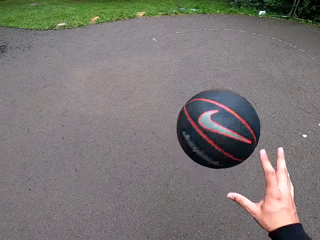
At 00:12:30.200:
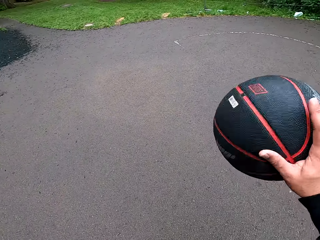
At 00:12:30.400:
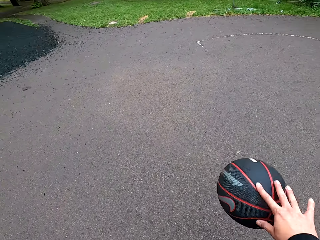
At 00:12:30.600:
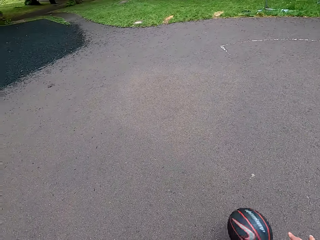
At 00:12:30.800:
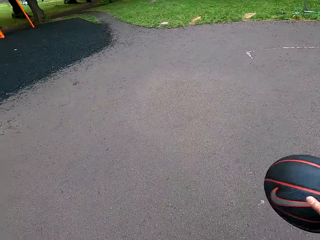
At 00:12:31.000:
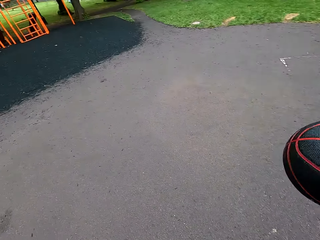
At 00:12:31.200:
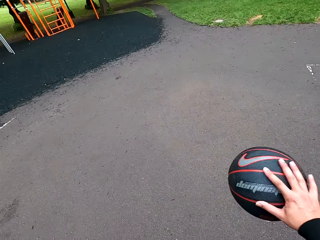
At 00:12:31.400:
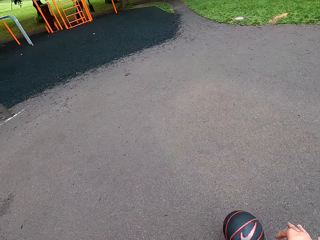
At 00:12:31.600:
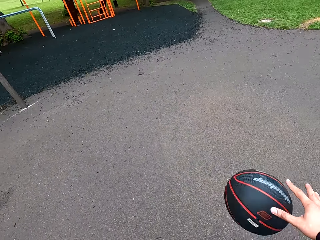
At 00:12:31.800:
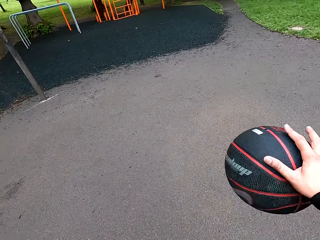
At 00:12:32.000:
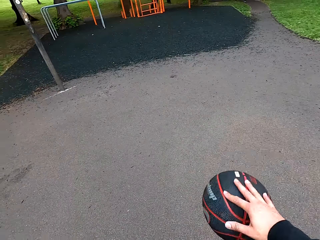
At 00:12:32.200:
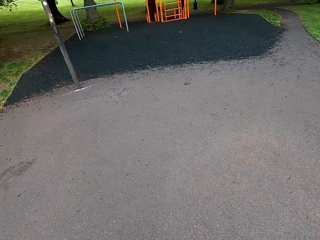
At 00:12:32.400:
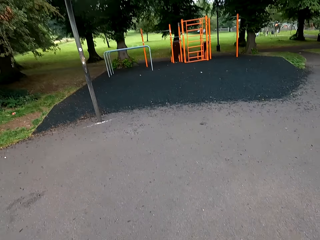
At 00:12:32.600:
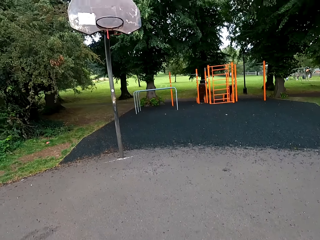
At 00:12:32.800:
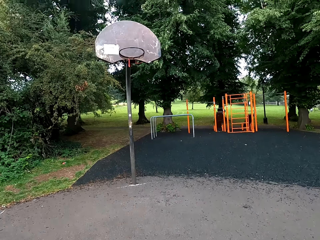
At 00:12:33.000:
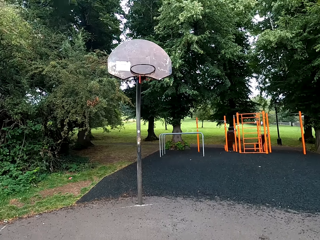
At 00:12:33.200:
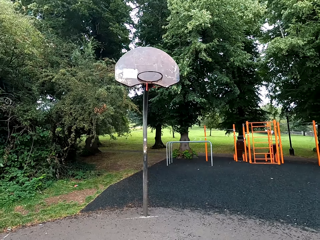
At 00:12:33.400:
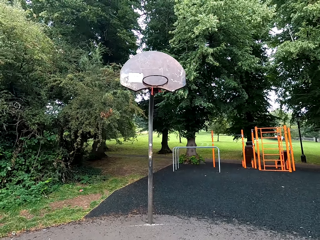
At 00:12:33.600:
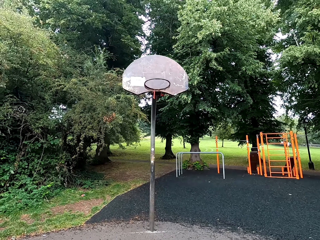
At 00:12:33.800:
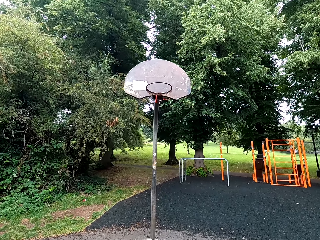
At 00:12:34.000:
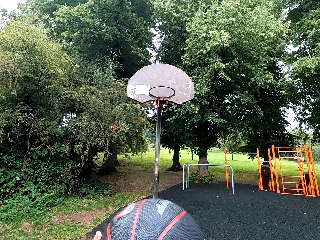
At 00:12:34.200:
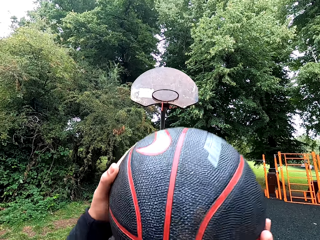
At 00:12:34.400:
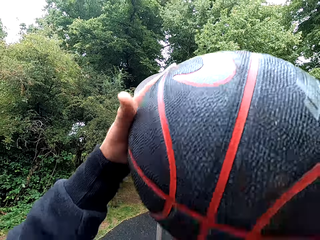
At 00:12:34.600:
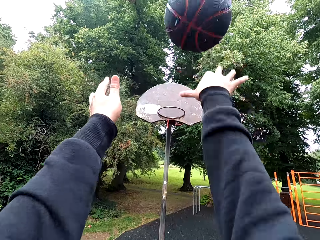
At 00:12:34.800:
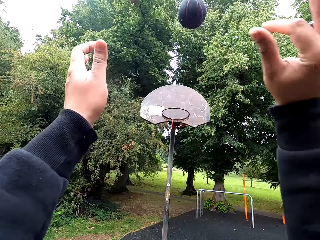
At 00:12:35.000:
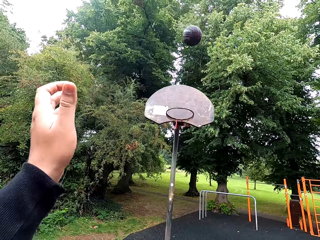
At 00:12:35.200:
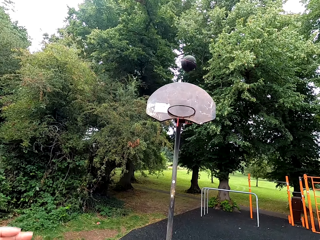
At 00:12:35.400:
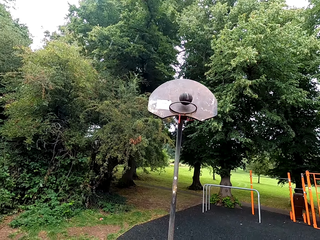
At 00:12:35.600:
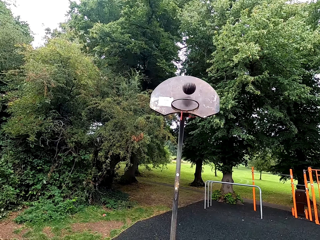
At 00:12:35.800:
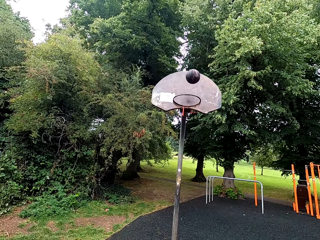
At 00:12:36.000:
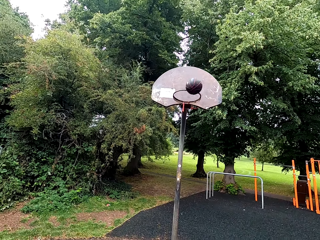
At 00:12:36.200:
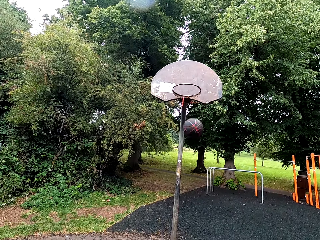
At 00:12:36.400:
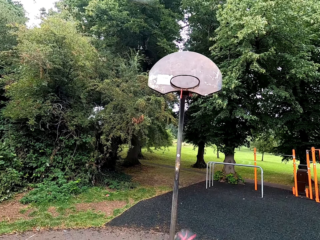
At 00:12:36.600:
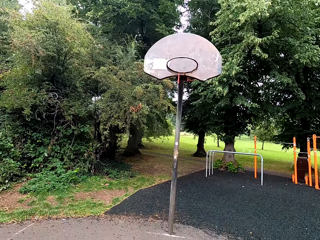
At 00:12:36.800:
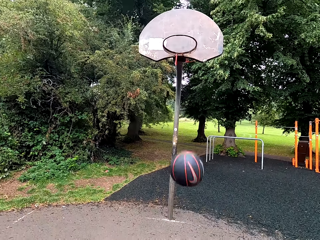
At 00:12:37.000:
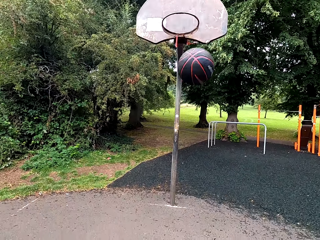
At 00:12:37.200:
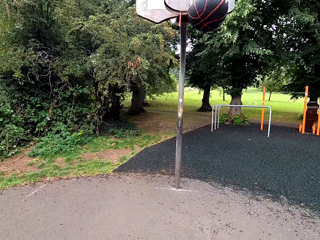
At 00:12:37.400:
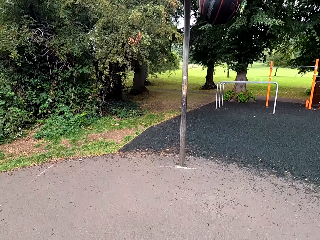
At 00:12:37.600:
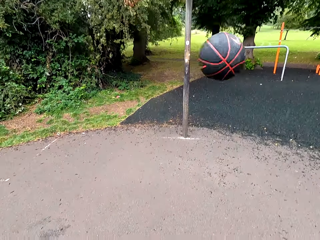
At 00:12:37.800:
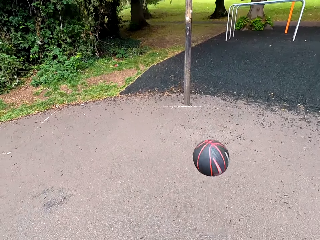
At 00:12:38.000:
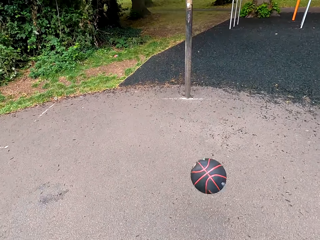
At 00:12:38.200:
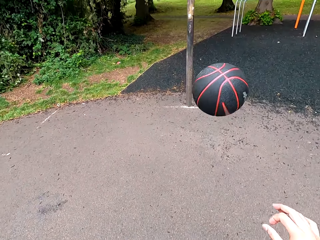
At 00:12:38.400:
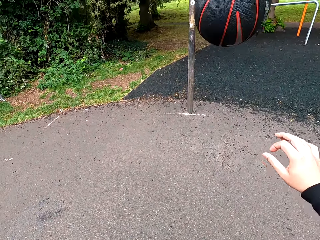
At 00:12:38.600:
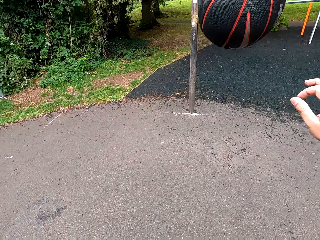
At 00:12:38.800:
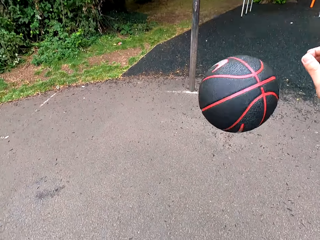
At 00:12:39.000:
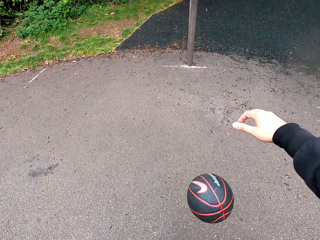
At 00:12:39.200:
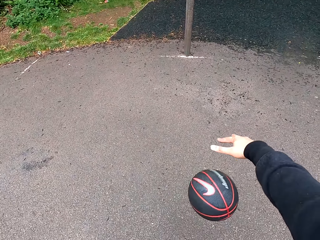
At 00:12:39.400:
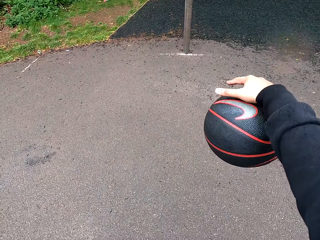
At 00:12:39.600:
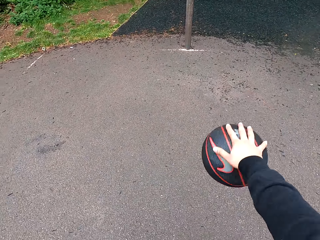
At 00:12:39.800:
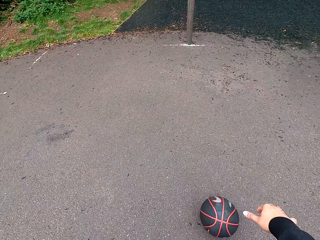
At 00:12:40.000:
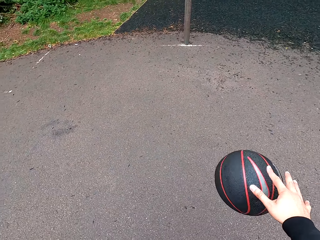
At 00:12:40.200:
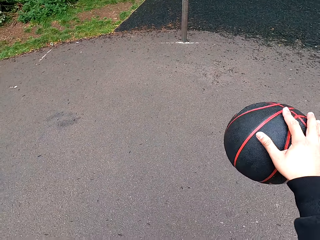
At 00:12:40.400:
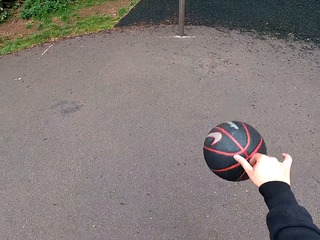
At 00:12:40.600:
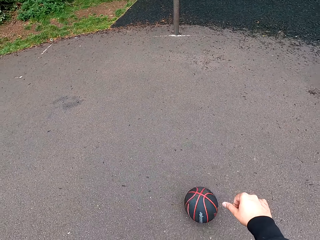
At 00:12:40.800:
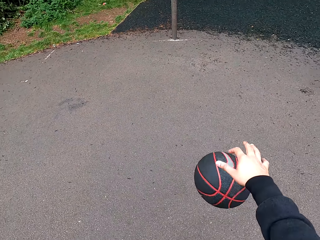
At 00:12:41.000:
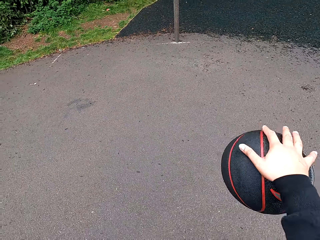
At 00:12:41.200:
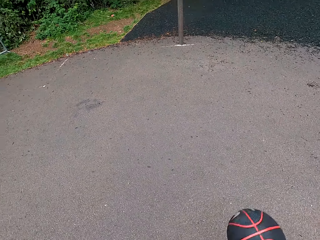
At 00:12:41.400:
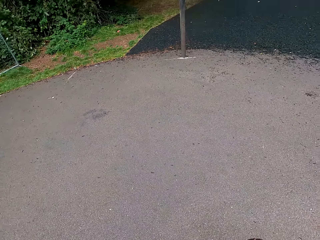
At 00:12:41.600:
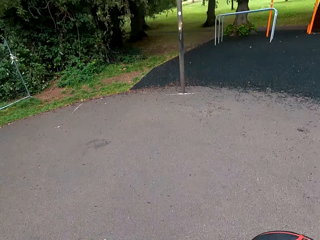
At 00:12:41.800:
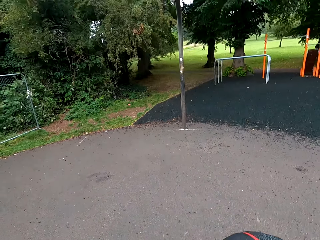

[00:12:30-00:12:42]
The camera wearer holds the basketball. They throw the basketball. They play the basketball.

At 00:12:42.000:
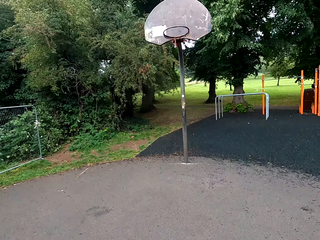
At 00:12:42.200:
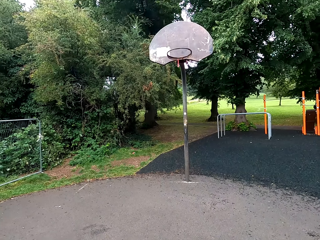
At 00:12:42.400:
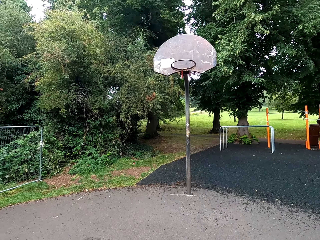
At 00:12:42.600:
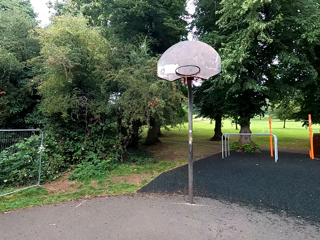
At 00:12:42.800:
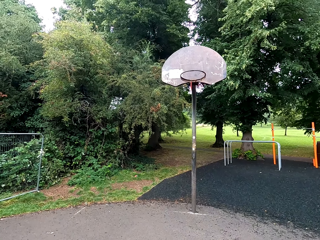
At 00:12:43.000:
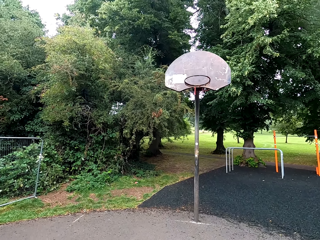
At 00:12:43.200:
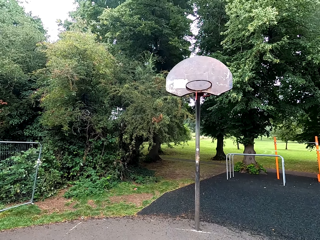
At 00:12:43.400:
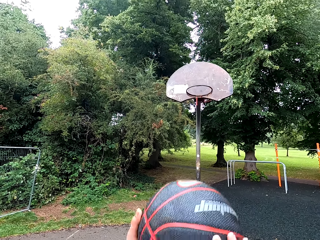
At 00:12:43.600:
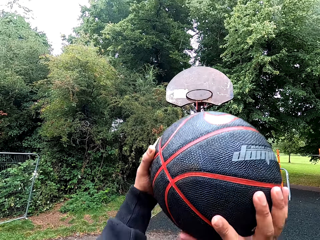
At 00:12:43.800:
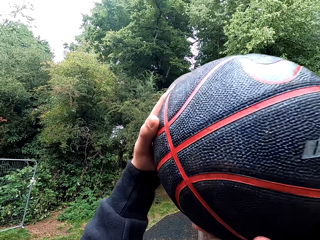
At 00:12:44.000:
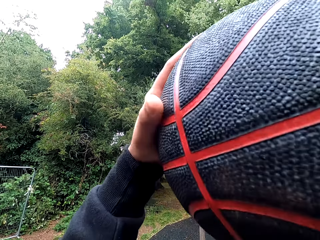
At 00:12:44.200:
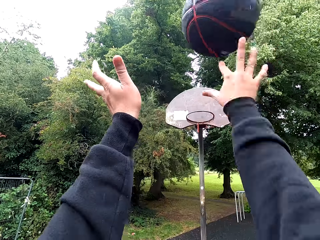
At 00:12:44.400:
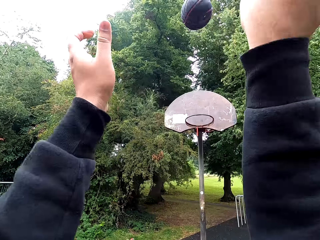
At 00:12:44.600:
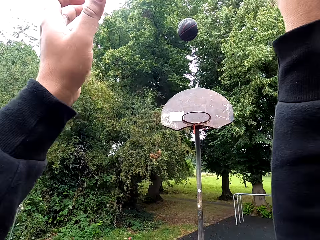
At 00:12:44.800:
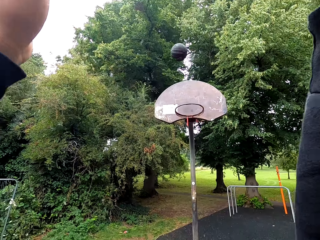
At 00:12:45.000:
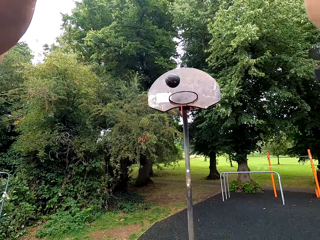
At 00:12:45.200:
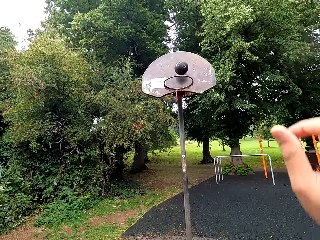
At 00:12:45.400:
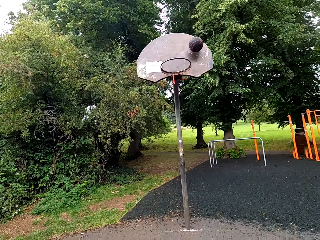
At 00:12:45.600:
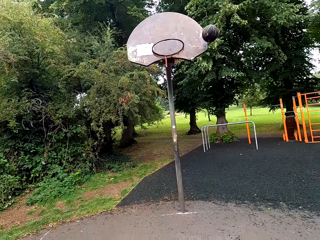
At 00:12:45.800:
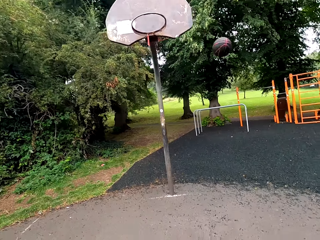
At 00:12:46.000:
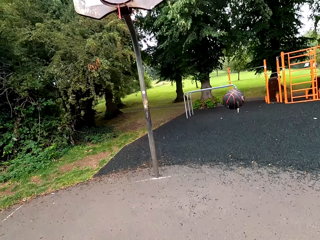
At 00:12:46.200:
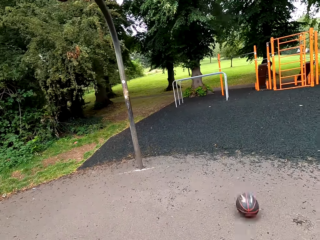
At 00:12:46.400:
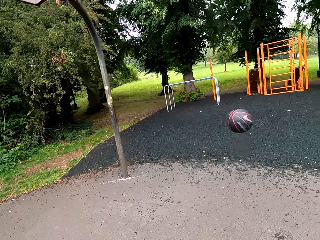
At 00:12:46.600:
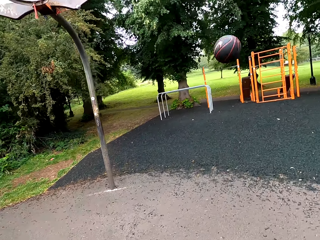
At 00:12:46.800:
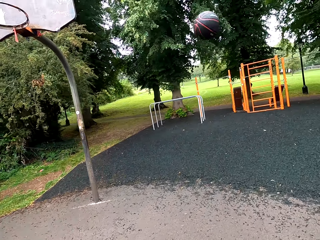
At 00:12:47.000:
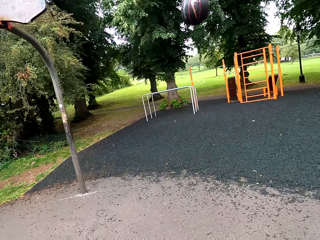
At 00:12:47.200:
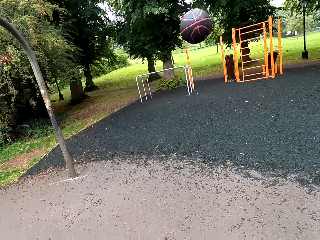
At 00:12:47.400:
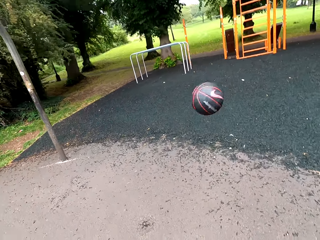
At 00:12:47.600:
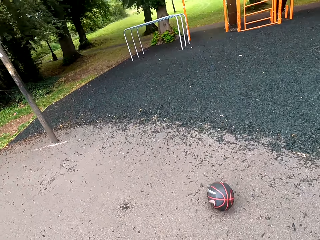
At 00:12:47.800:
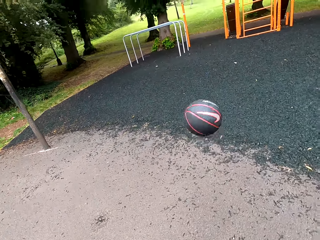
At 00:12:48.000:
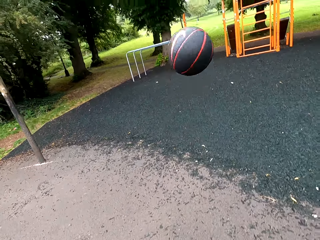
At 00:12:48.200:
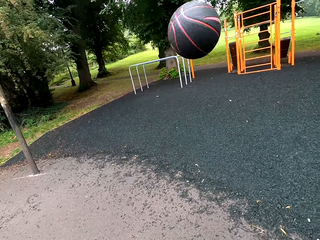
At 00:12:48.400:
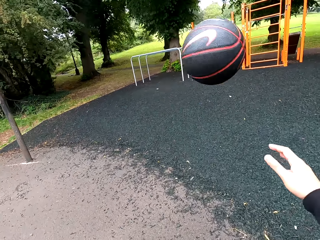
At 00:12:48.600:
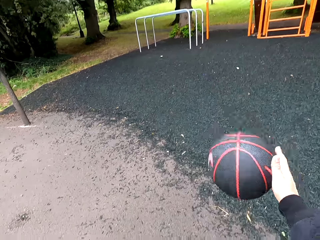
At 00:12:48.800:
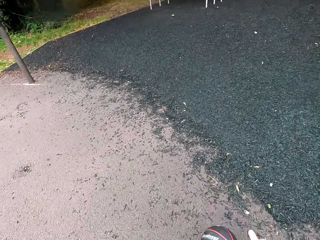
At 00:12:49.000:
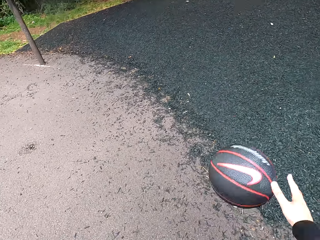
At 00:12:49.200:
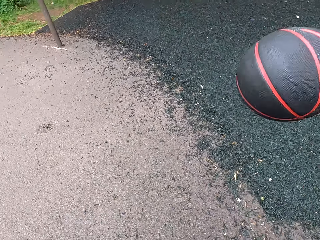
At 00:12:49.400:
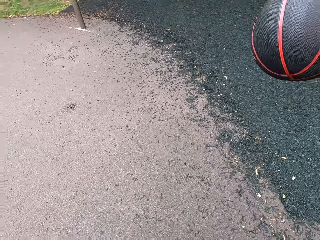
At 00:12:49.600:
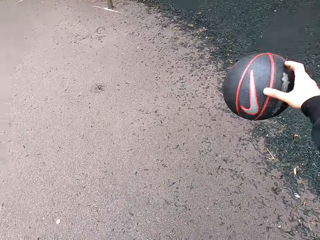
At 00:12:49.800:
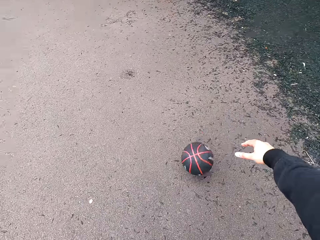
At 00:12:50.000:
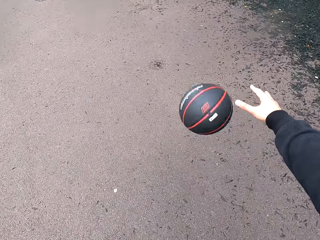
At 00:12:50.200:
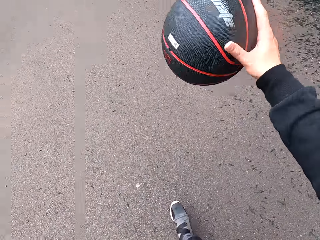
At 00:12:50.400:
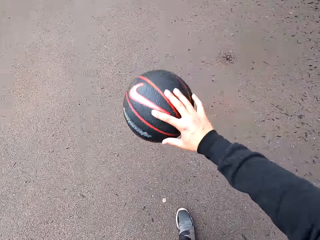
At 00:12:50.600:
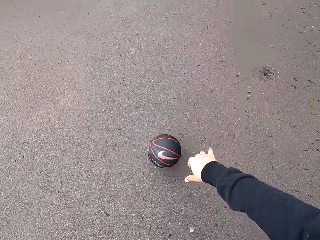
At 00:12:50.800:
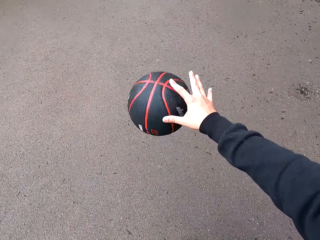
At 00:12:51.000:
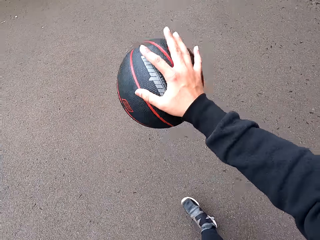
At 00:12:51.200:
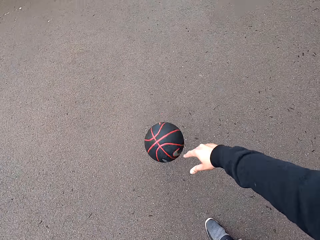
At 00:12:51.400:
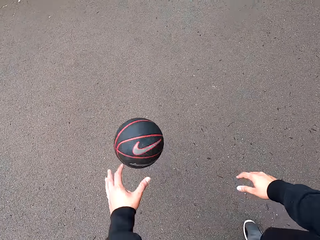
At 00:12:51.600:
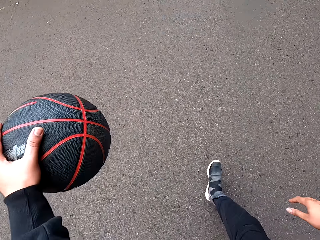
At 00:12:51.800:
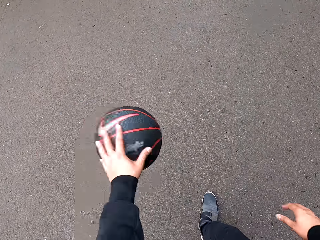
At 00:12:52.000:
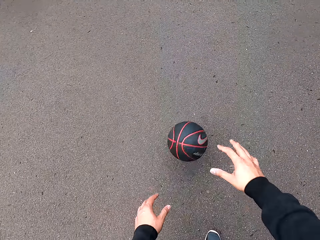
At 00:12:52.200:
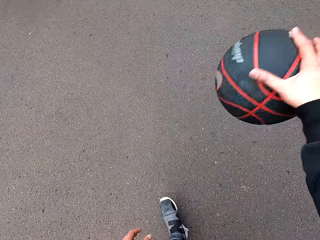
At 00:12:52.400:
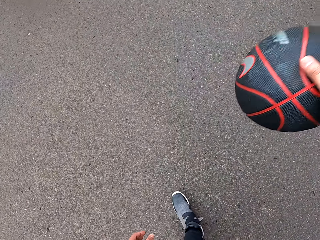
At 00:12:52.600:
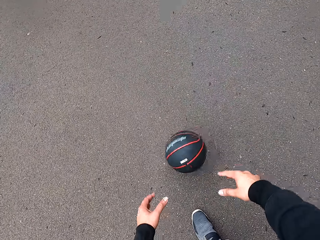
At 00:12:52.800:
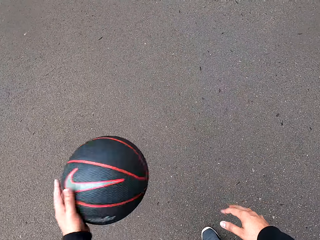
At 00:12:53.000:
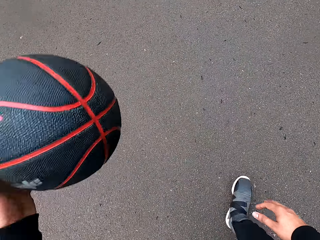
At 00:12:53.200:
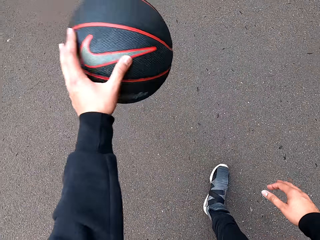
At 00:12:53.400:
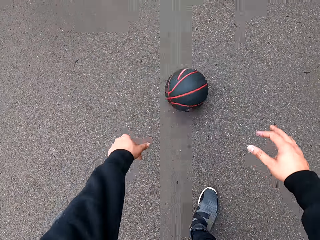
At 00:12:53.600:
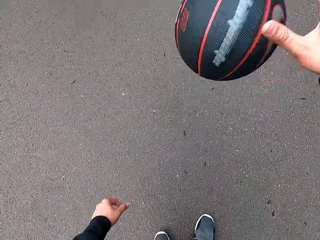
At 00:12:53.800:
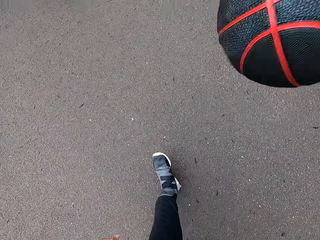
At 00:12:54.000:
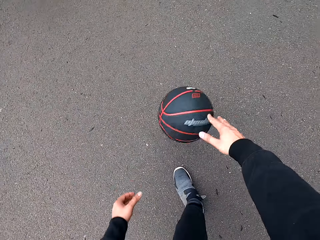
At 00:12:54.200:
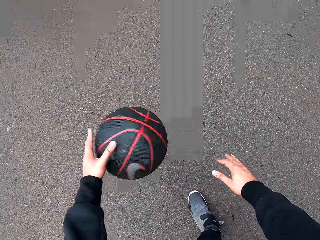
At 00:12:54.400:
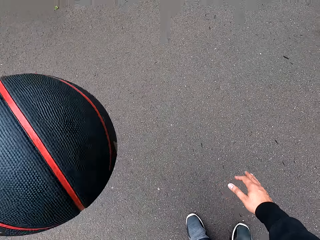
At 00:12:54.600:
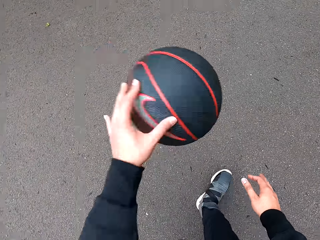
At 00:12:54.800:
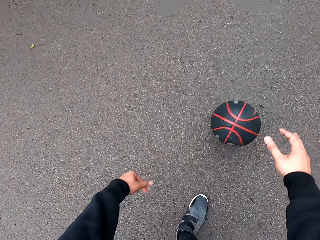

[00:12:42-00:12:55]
The camera wearer holds the basketball. They throw the basketball. They play the basketball.
